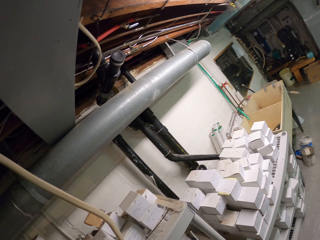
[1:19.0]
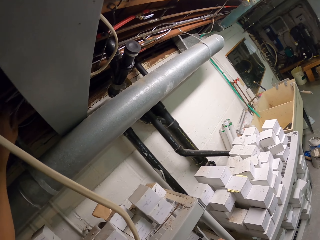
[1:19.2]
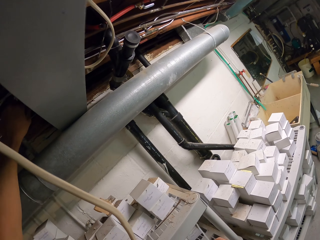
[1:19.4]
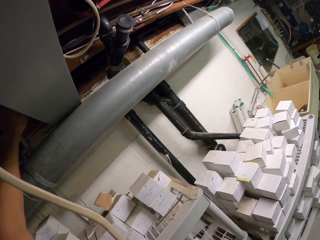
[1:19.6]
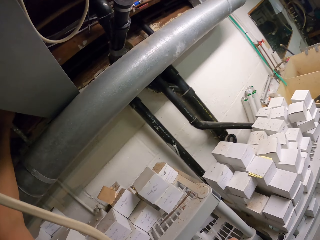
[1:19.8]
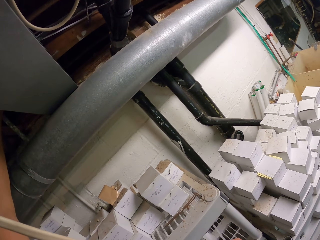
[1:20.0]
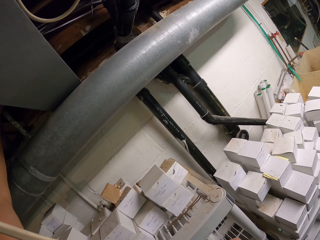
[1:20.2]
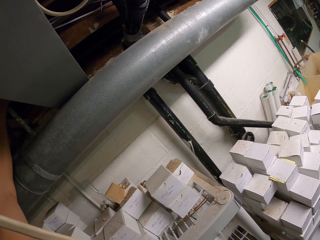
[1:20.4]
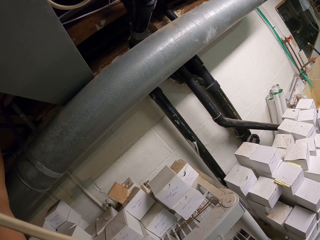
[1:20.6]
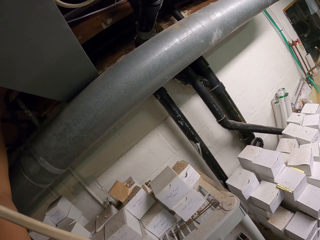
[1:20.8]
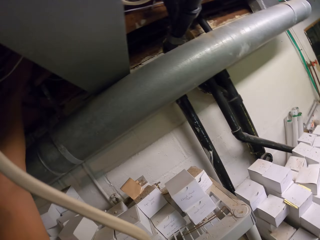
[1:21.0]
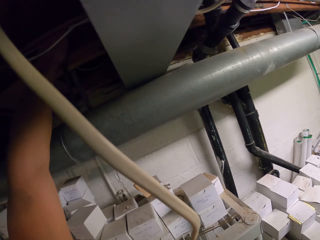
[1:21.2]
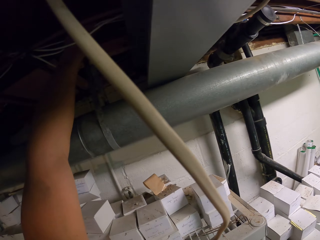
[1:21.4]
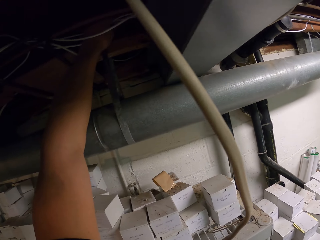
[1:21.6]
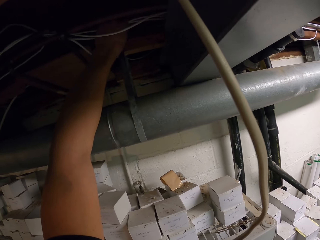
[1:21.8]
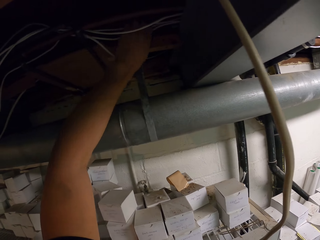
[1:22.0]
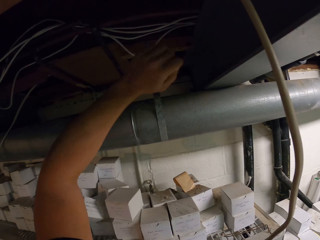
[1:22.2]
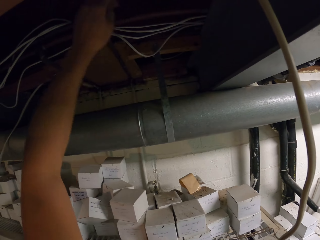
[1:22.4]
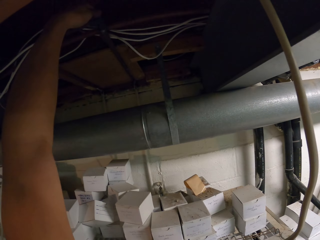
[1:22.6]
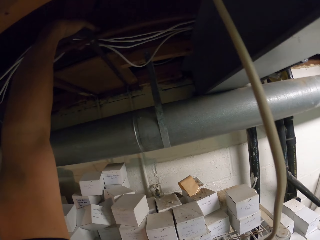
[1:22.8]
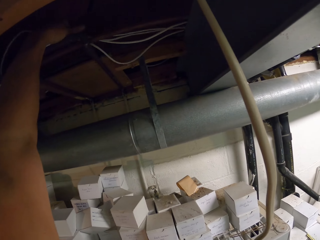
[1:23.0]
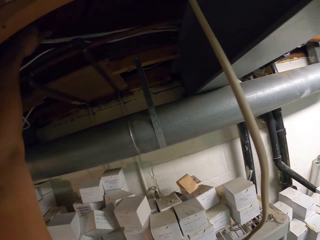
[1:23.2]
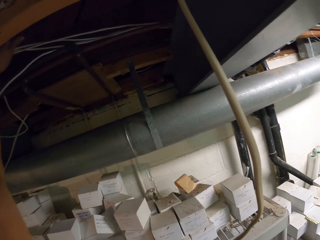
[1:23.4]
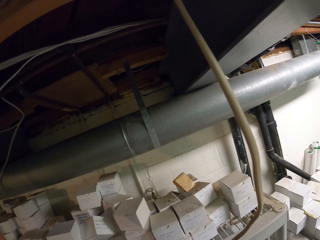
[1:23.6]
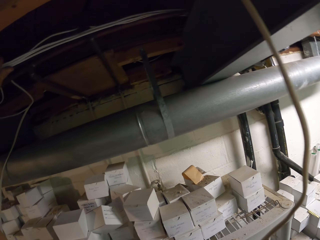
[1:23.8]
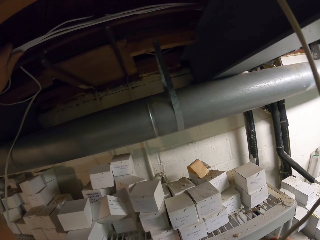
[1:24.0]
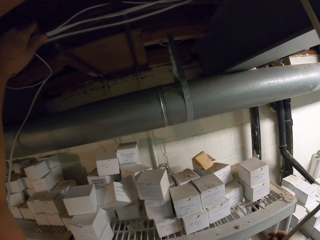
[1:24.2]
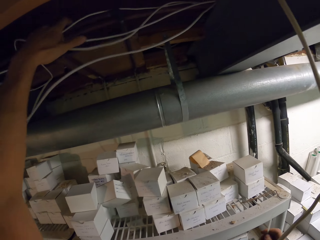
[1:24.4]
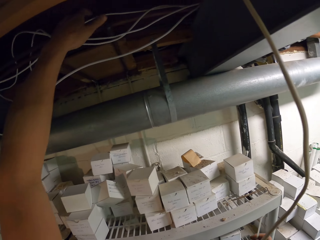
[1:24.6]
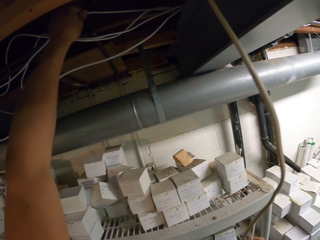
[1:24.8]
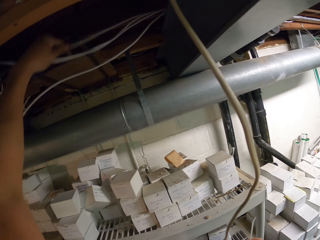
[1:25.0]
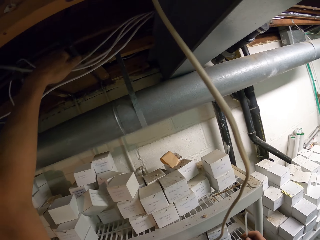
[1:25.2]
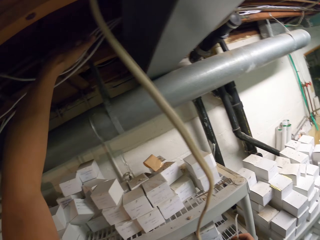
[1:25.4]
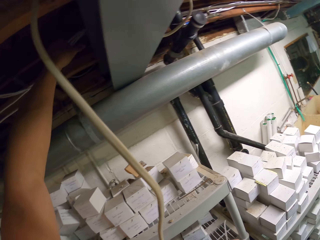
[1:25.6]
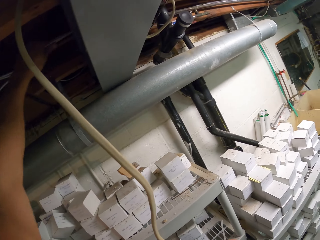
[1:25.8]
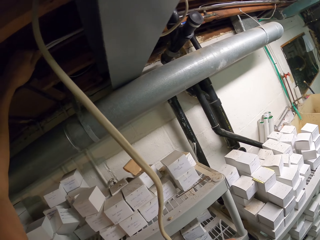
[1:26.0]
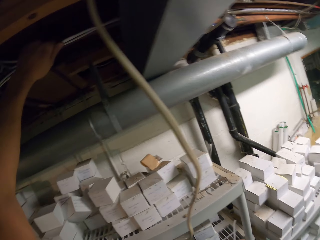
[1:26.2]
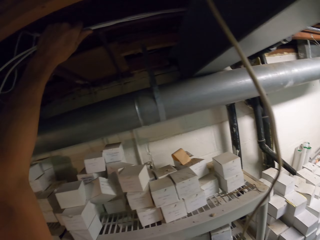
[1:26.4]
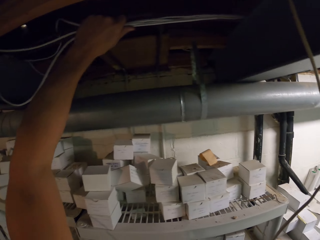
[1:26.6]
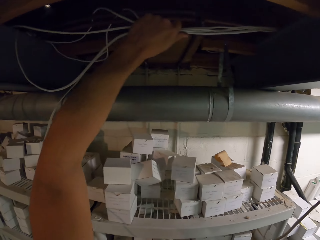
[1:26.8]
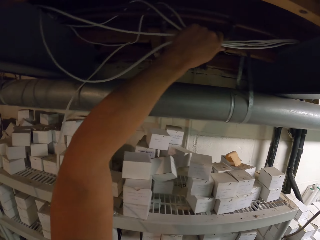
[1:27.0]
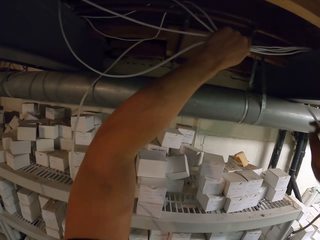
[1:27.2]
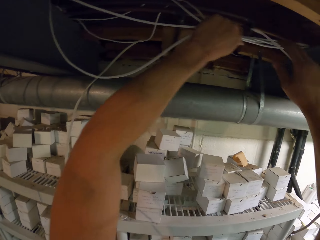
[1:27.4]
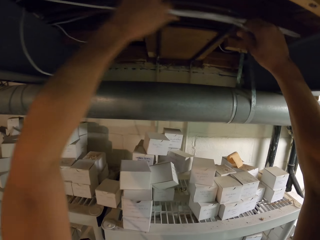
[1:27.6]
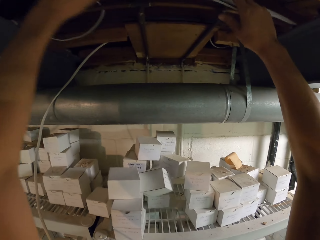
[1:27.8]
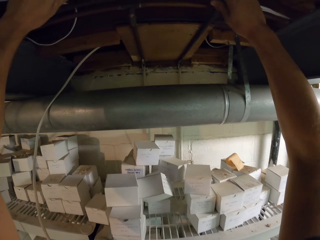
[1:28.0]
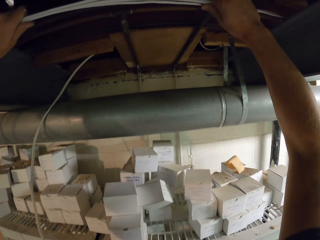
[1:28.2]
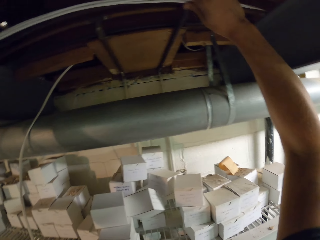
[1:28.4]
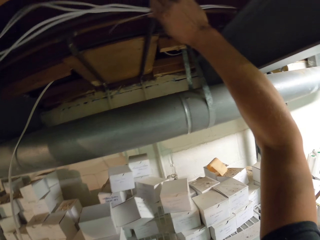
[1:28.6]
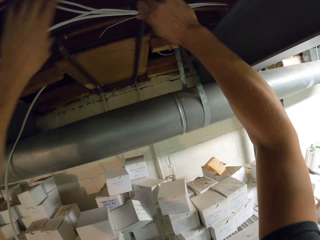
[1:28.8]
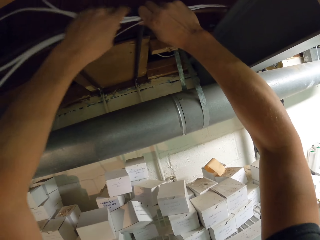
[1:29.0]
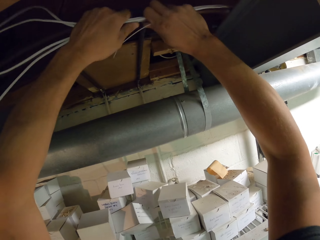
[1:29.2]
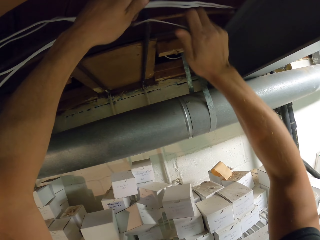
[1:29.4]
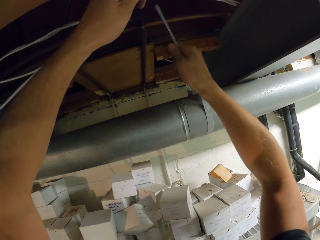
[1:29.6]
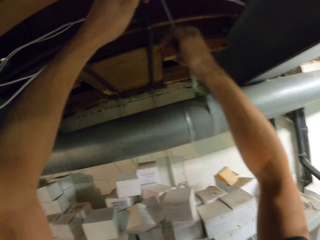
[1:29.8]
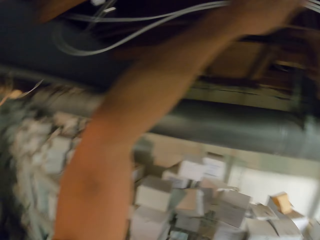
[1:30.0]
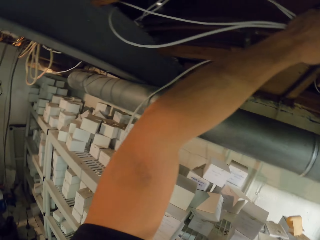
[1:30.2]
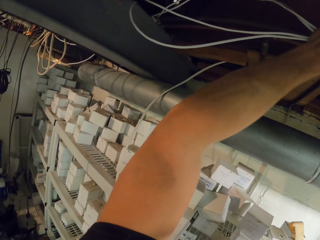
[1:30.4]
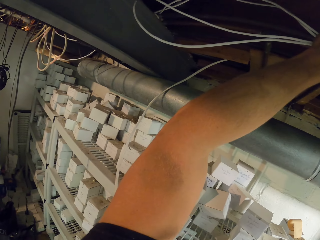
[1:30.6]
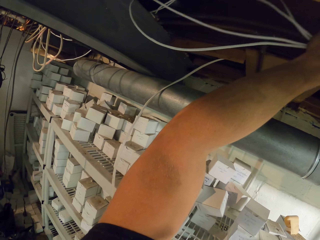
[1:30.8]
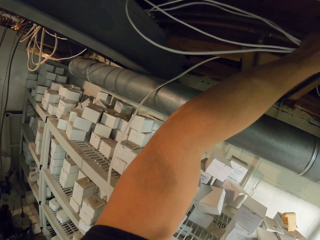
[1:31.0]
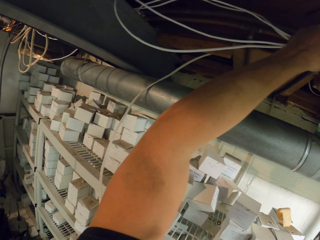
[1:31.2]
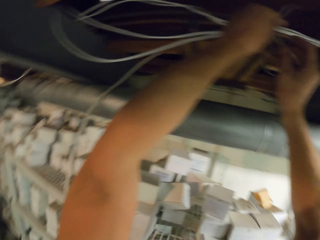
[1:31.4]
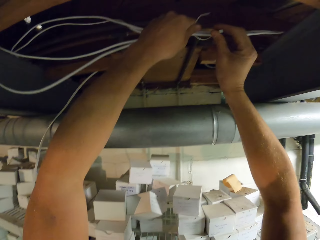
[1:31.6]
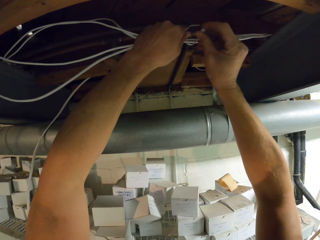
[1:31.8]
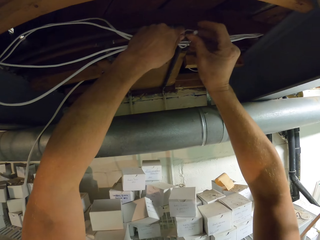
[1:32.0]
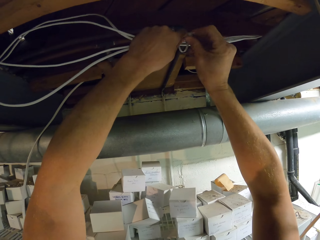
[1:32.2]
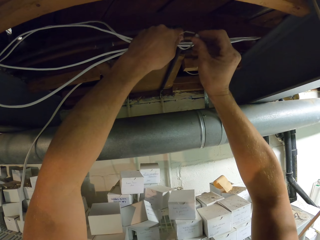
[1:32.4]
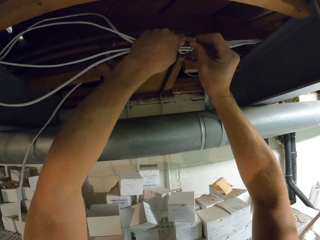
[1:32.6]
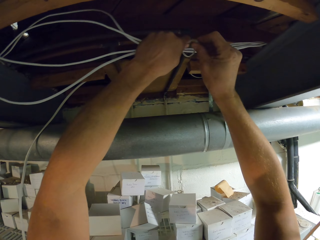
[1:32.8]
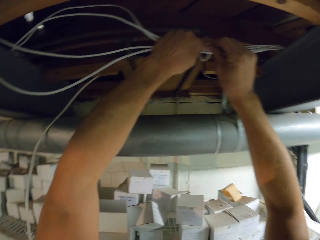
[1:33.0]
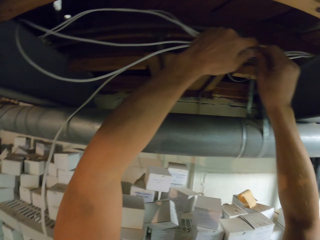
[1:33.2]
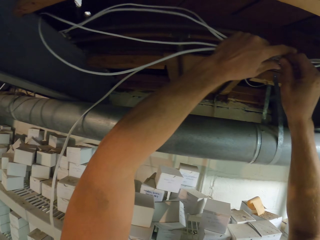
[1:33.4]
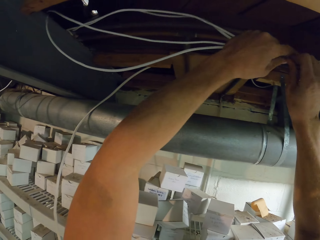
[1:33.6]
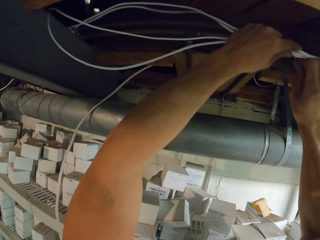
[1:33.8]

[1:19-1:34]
The camera wearer holds the cables by both hands. They tie the cables with a cable tie.

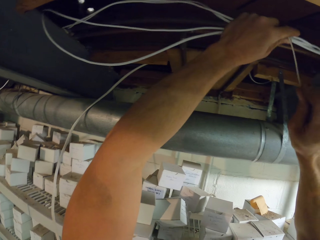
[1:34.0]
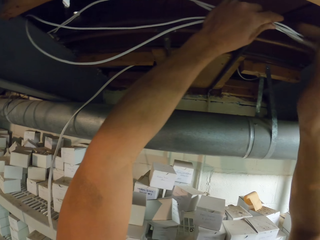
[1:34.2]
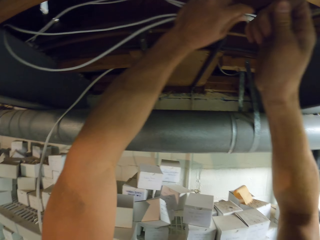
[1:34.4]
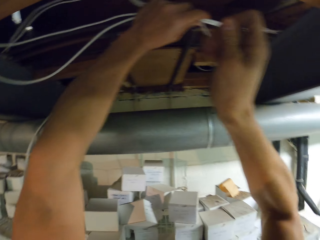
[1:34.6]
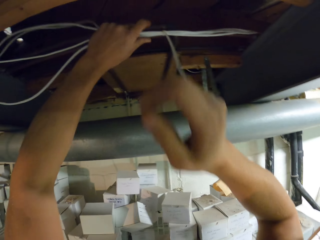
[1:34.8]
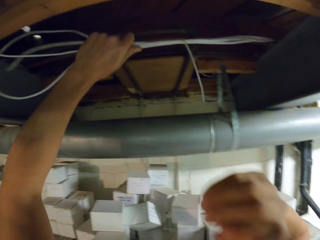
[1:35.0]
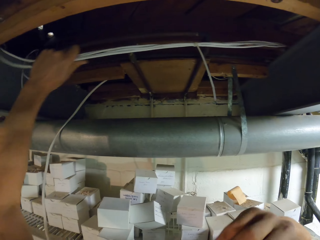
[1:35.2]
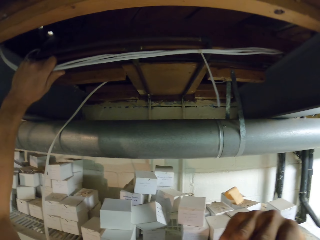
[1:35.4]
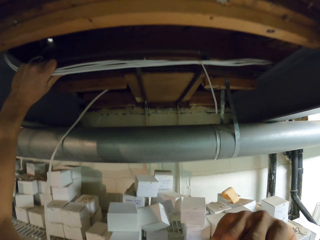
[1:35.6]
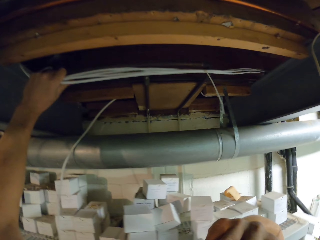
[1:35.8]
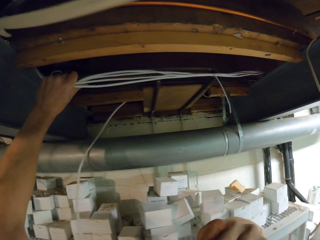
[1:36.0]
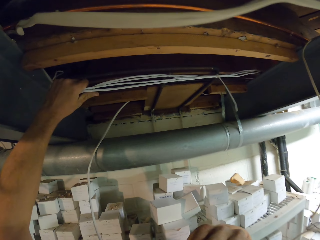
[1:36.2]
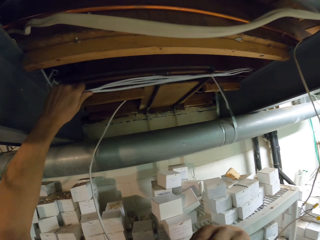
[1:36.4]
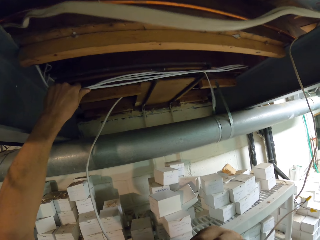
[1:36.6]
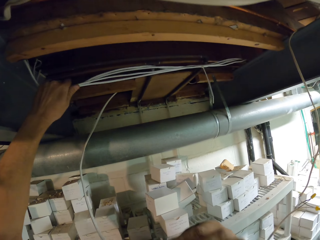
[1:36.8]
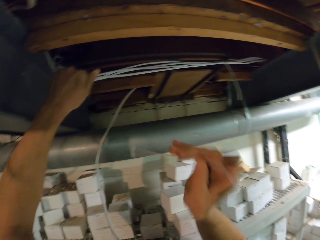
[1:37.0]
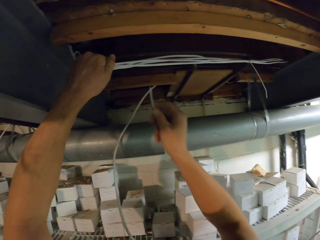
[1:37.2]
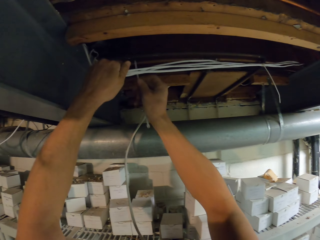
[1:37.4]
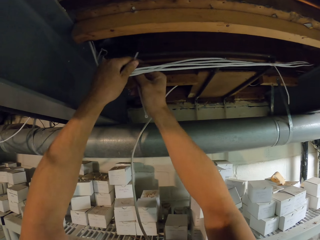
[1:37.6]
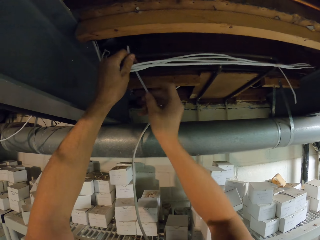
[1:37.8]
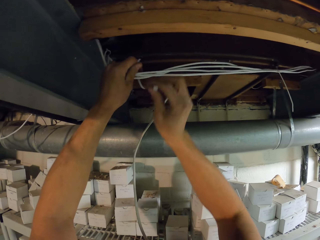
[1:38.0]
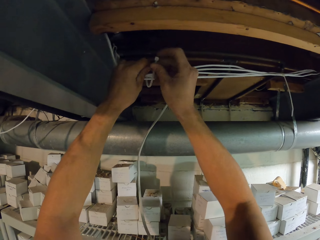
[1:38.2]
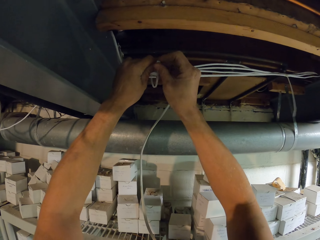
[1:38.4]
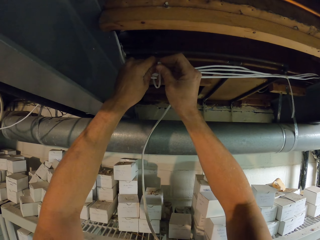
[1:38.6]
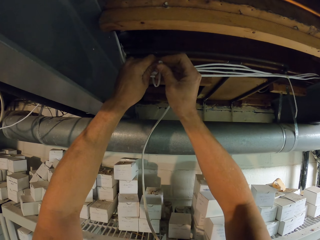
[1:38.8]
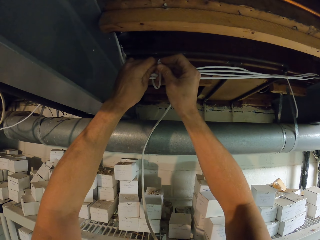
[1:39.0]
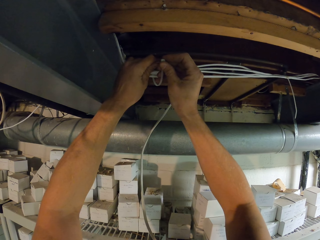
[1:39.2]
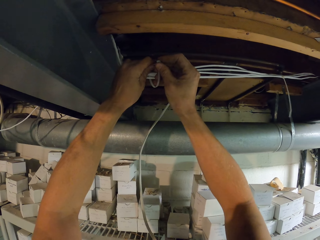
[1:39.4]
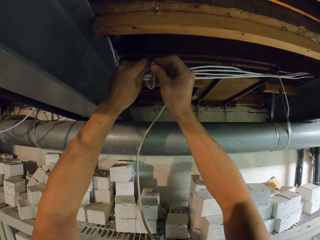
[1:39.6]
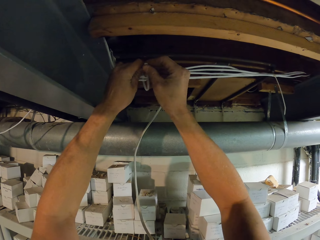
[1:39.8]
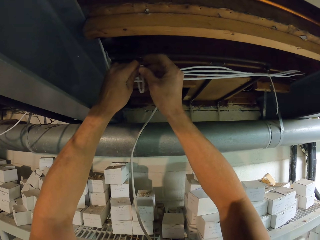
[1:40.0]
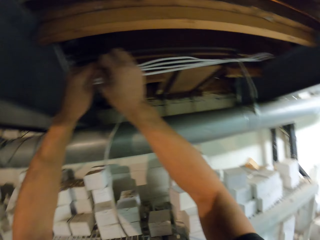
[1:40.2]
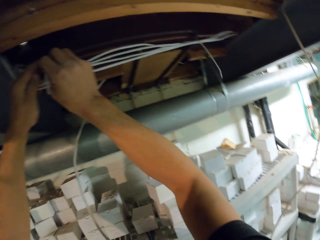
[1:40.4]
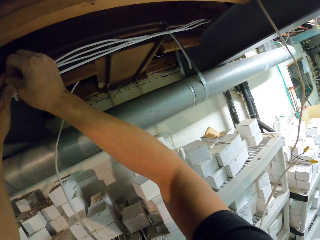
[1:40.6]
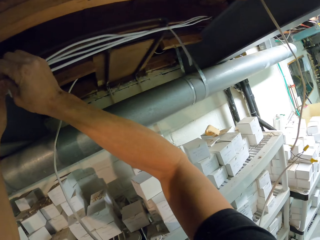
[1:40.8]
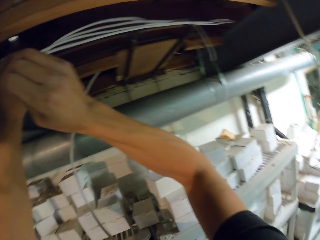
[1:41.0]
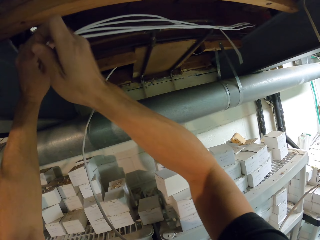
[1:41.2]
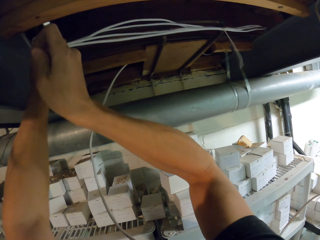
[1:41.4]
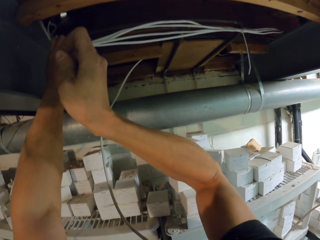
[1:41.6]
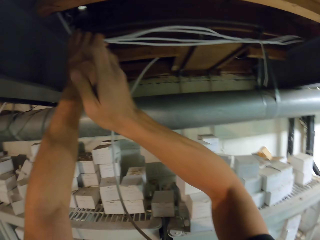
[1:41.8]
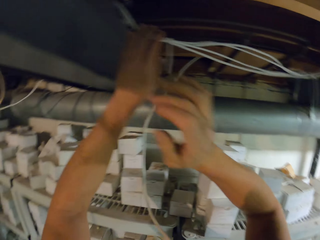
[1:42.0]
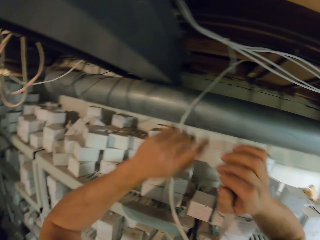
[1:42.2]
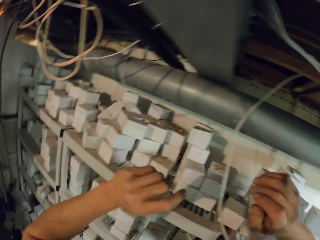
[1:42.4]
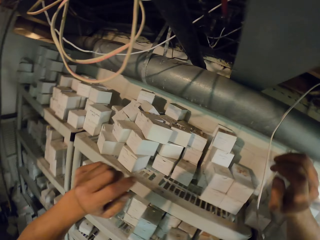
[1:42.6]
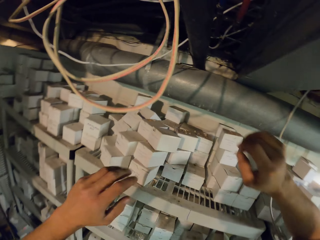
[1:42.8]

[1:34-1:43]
The camera wearer takes a cable tie. They hold the cables. They tie the cables with the cable tie.
